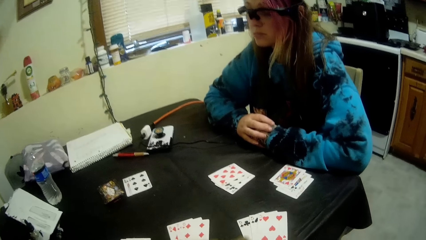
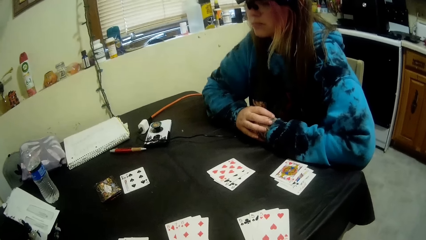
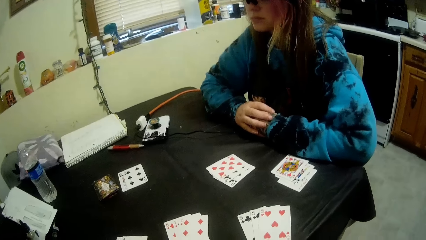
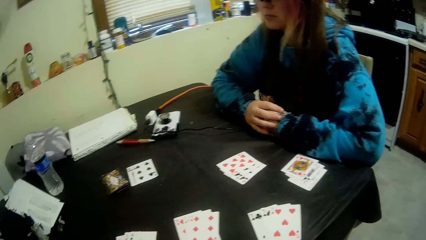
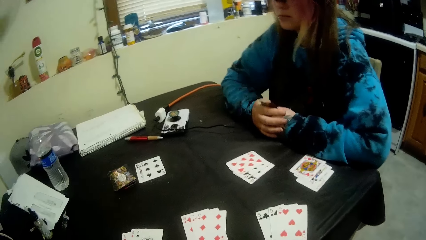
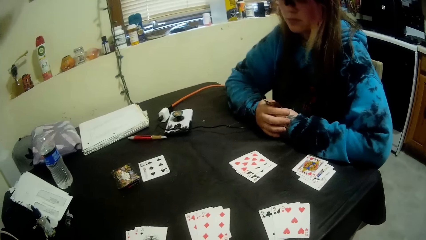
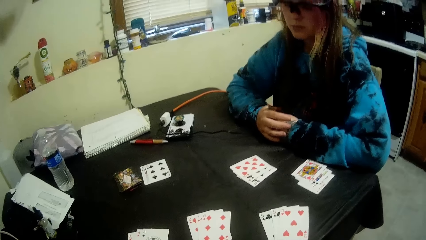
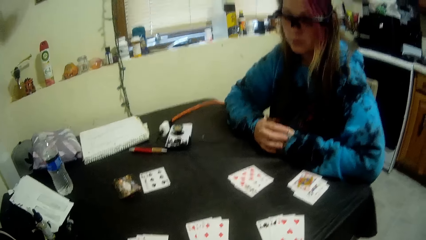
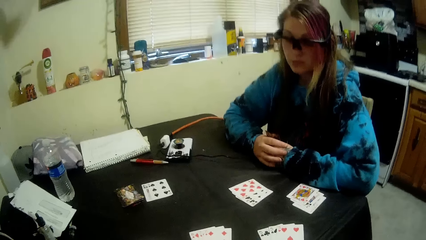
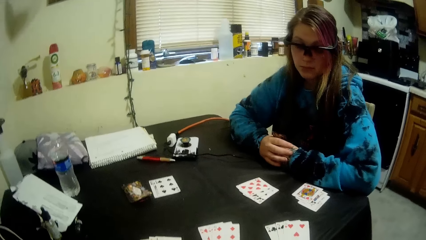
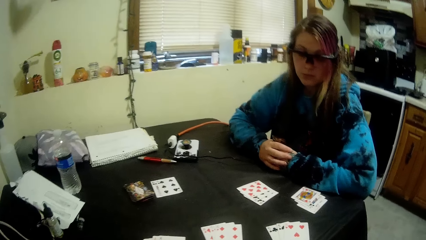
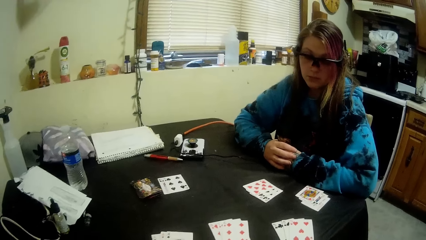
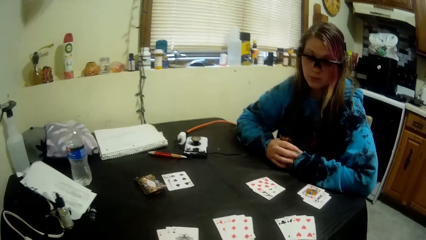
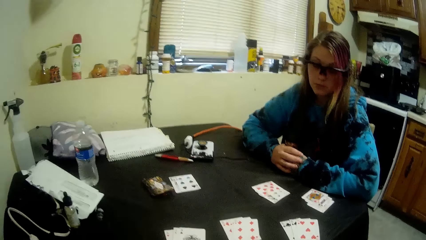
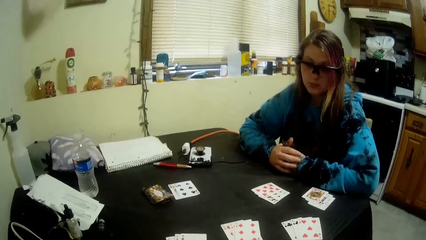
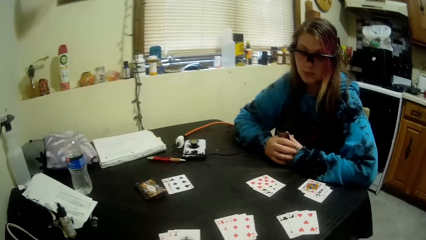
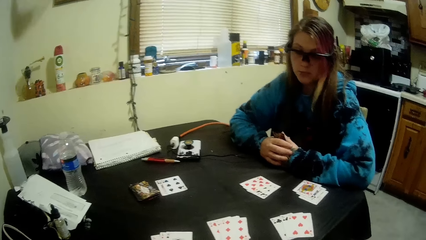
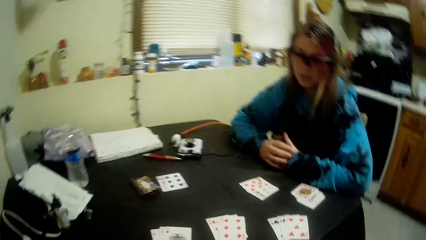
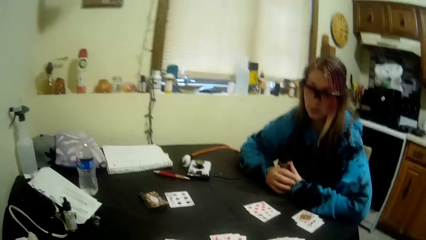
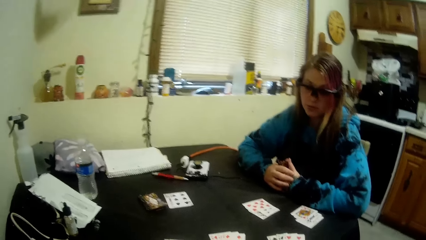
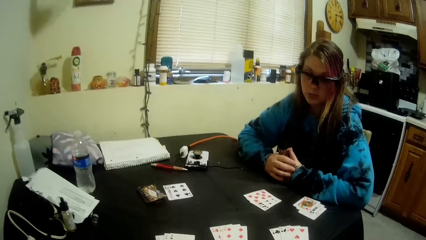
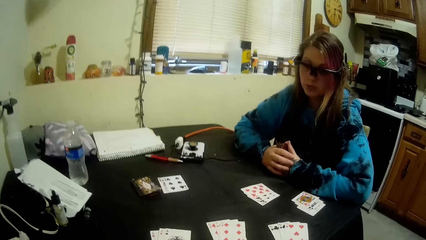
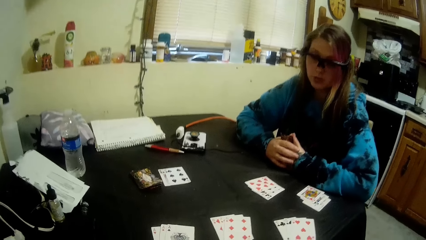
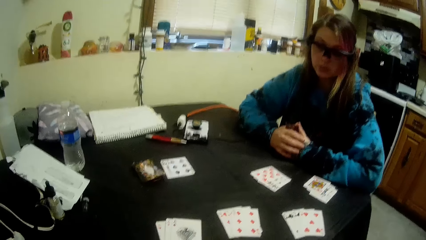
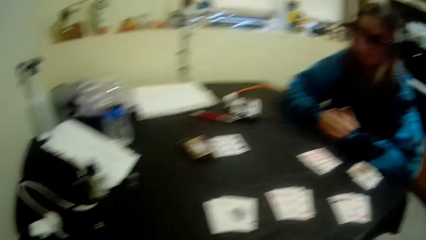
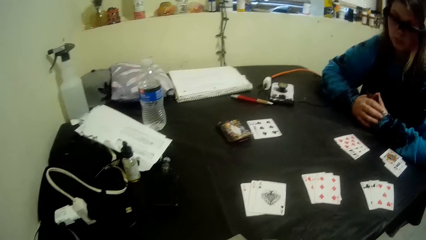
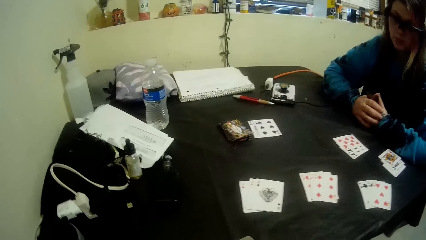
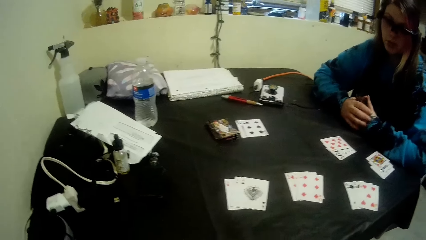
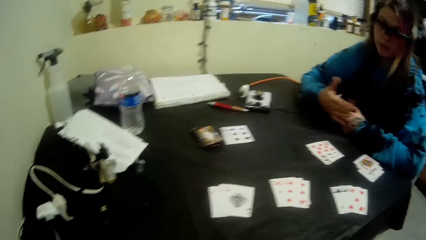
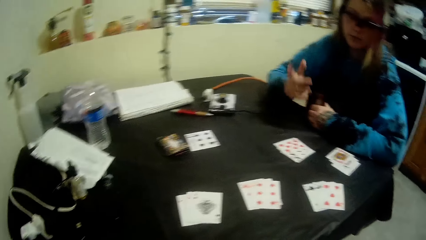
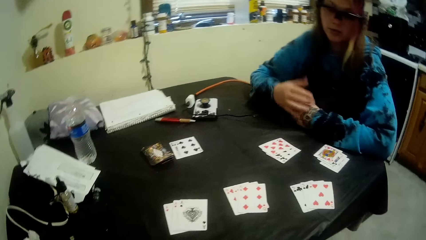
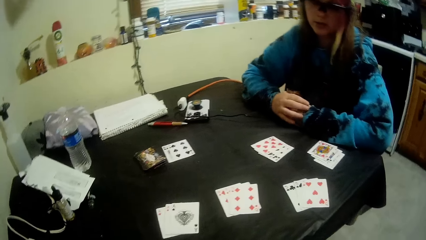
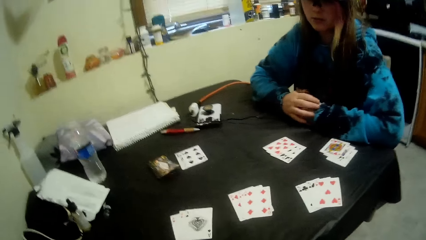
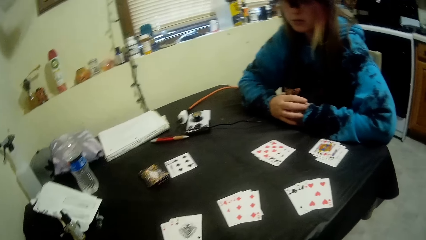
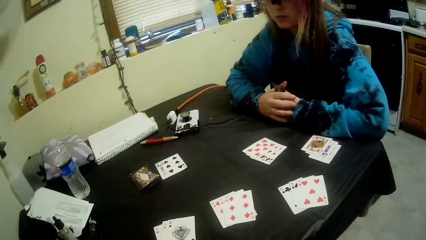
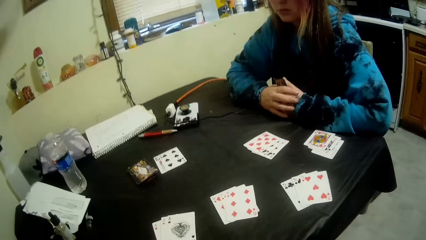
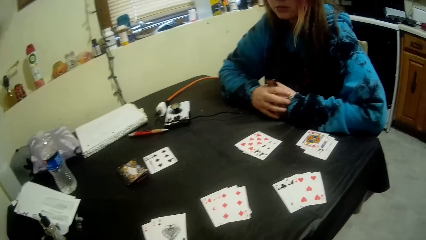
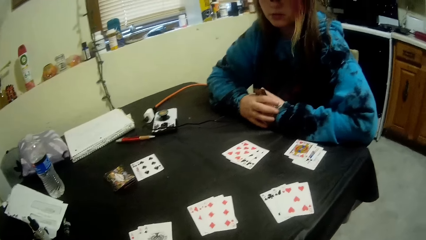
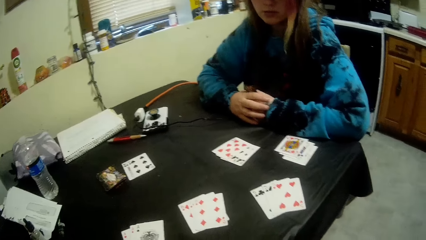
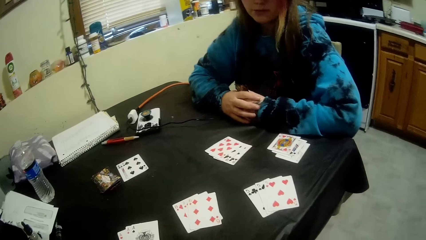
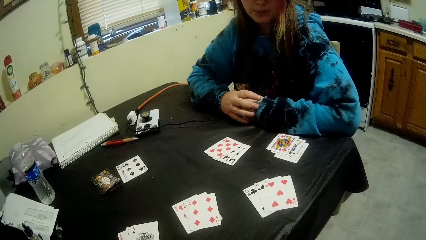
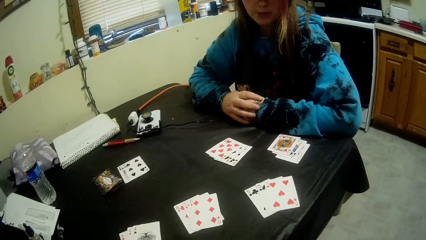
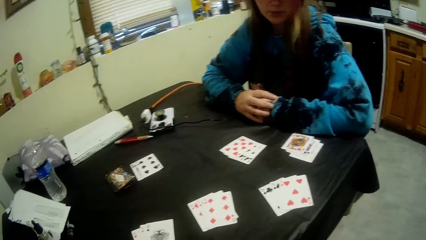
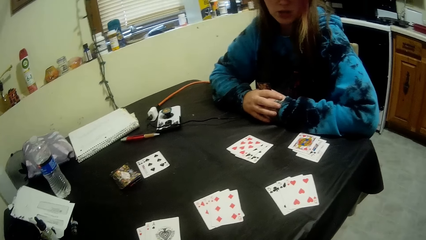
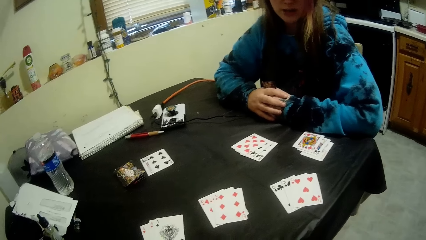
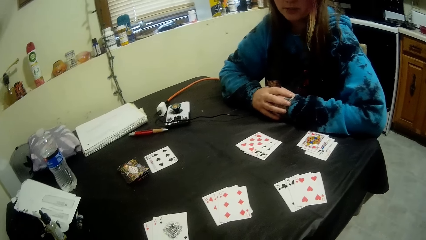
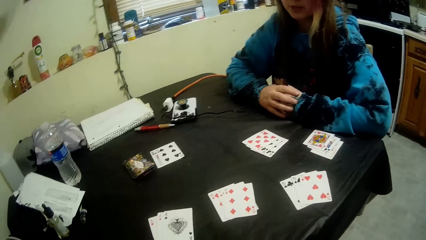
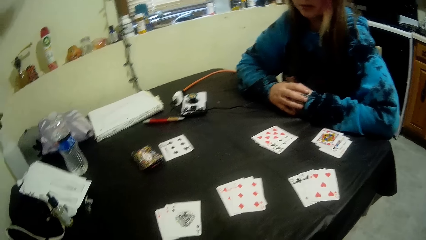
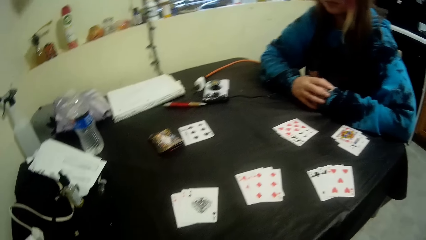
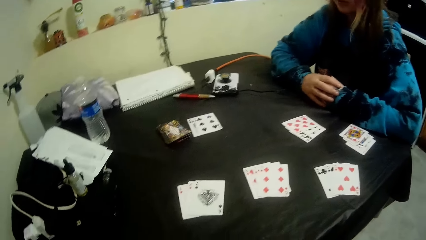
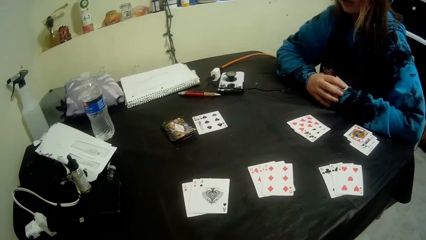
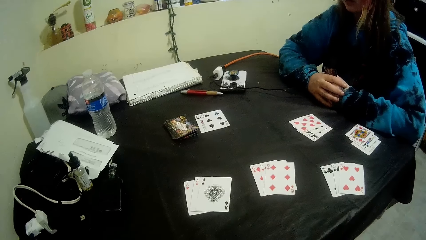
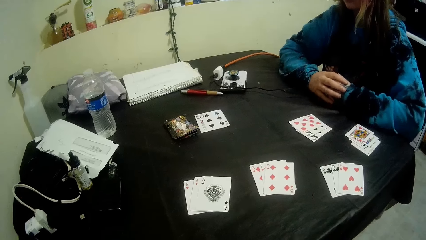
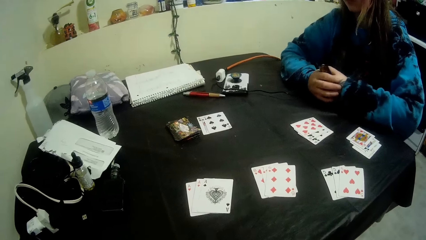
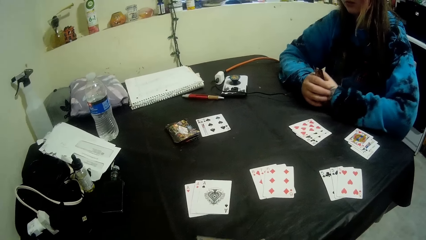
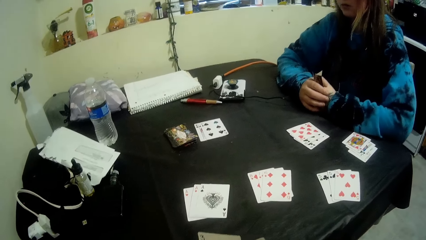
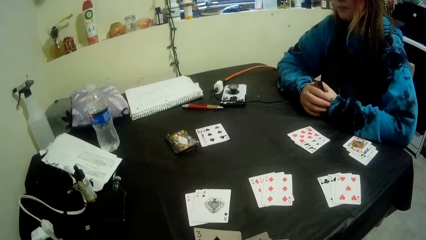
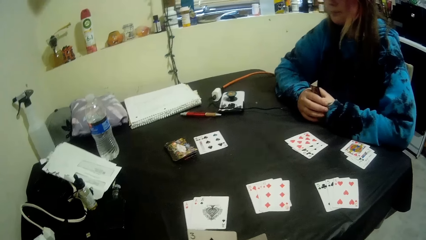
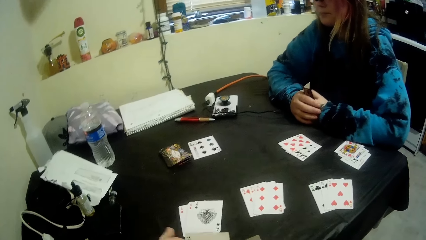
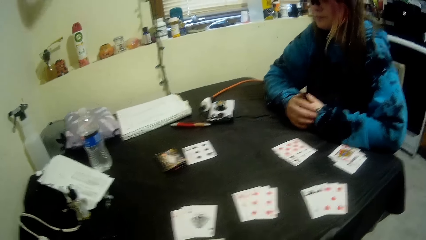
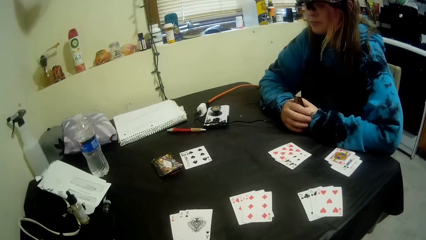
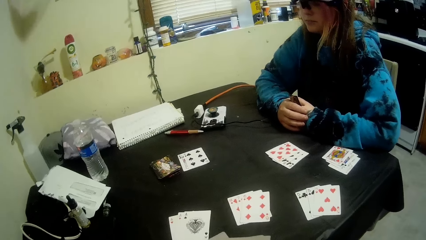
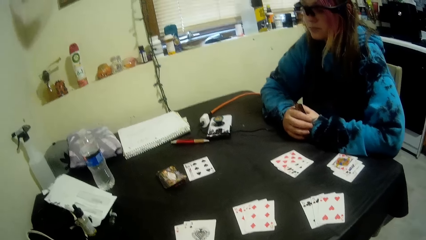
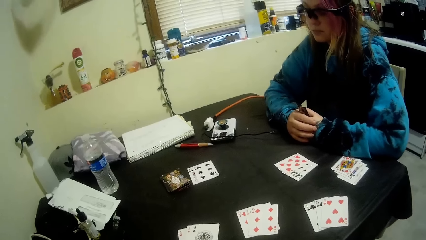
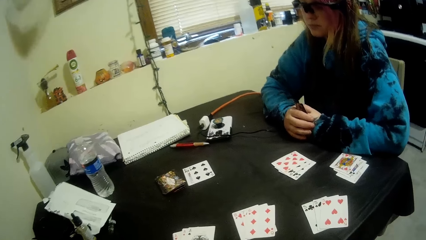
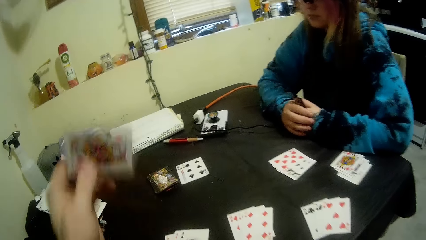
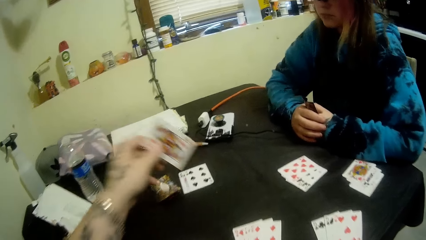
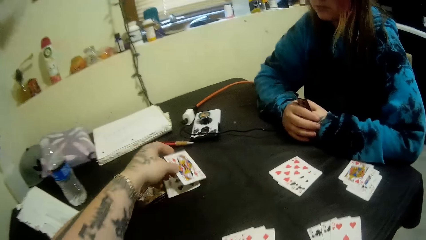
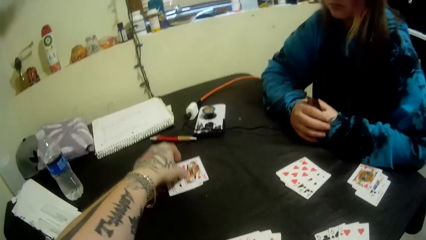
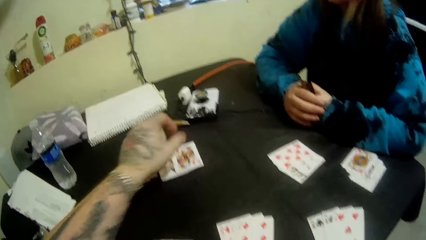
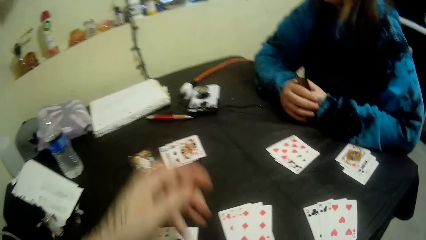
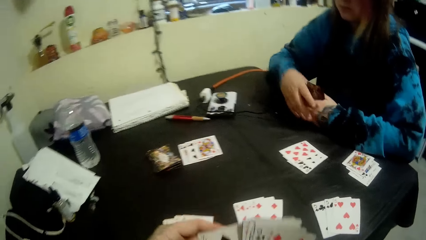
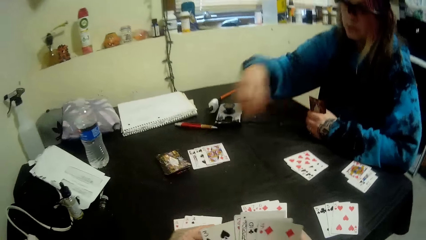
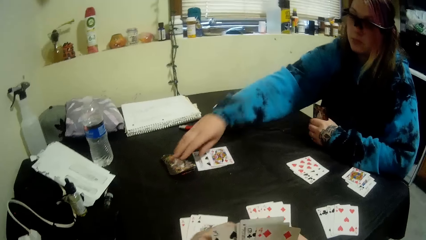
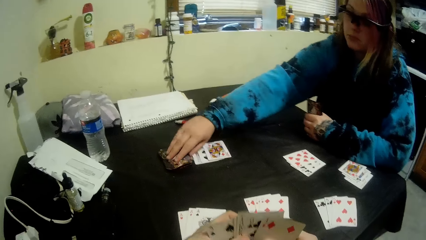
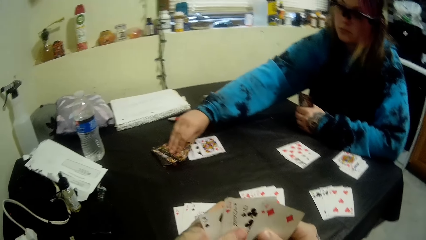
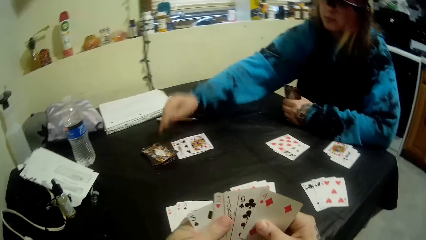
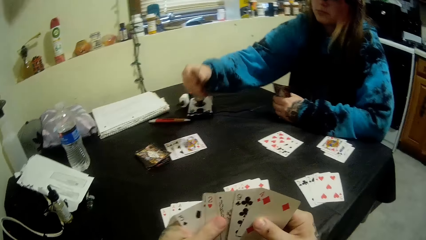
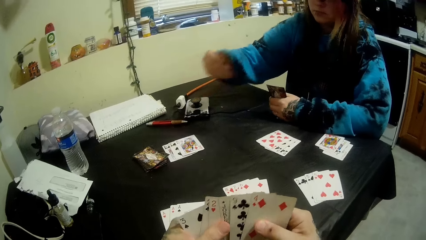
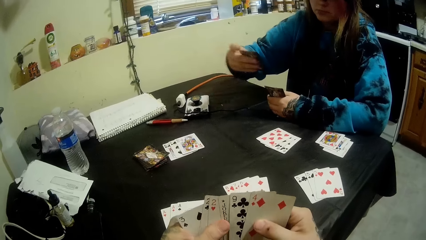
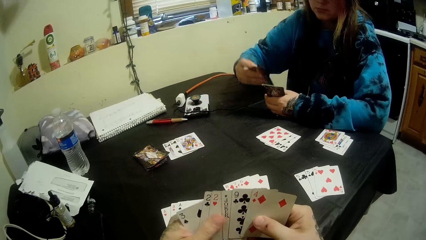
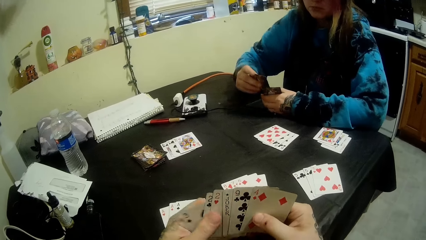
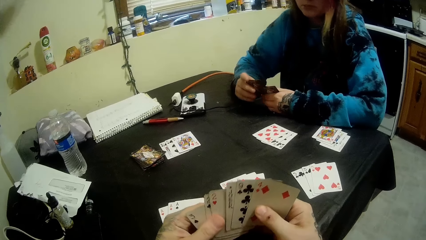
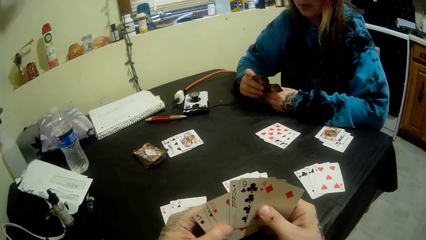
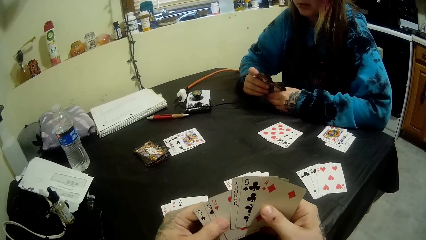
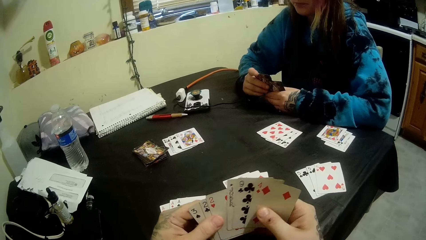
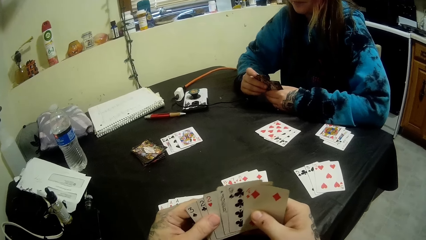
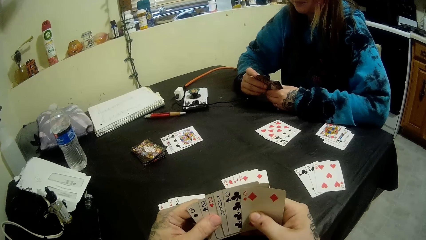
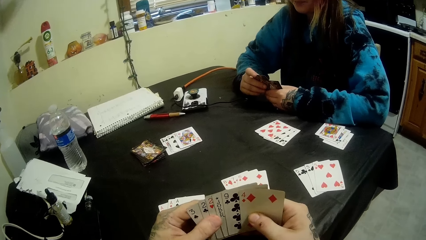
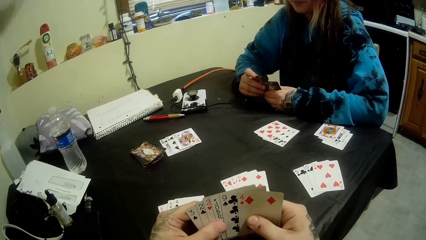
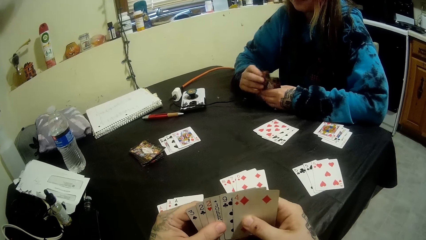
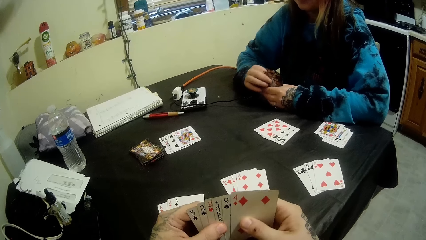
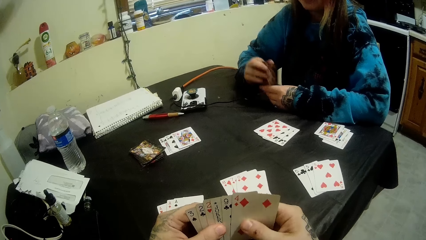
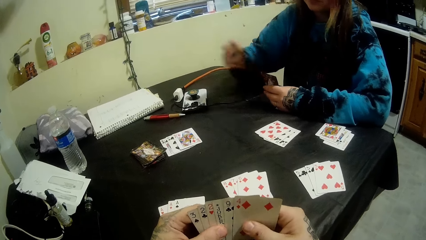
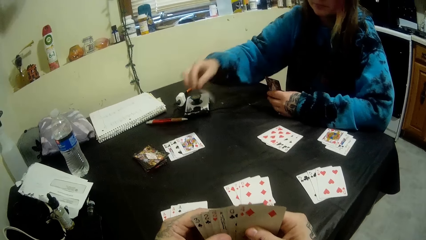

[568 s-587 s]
A woman talks to the camera wearer. The camera wearer puts the cards on the table with his left hand. The woman picks a card on the table. The camera wearer looks at his cards.
